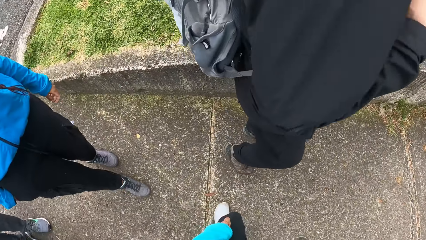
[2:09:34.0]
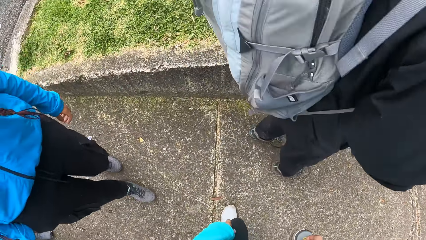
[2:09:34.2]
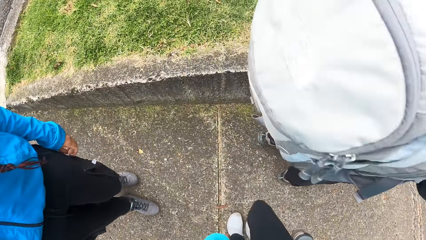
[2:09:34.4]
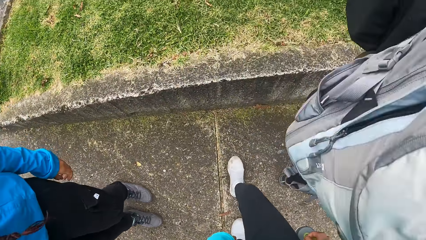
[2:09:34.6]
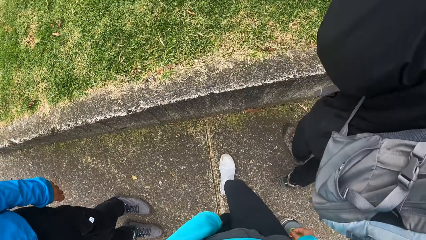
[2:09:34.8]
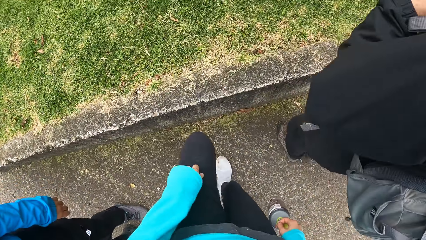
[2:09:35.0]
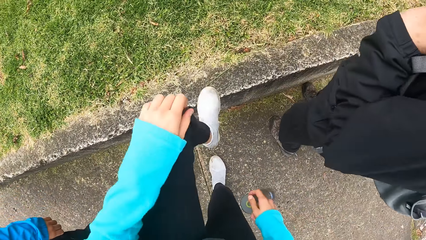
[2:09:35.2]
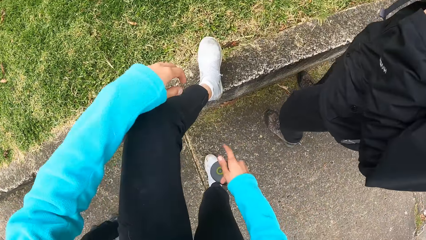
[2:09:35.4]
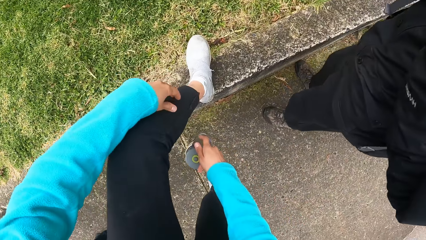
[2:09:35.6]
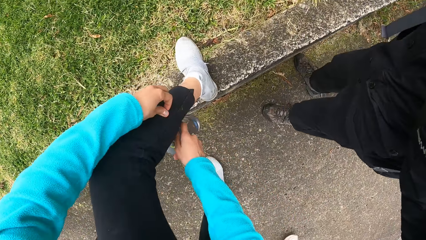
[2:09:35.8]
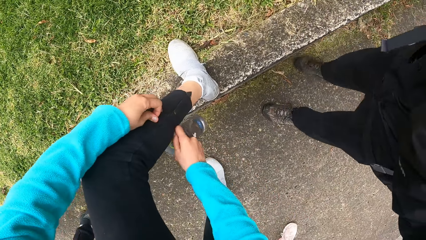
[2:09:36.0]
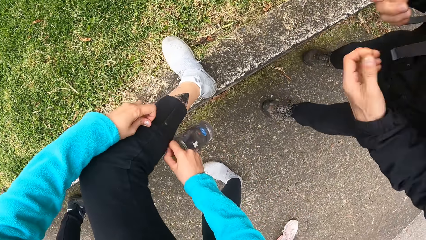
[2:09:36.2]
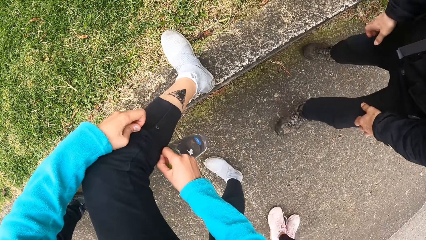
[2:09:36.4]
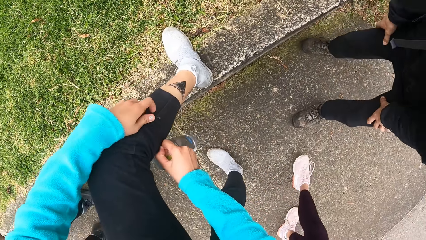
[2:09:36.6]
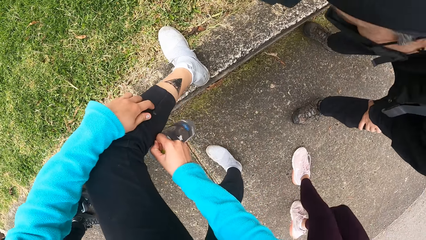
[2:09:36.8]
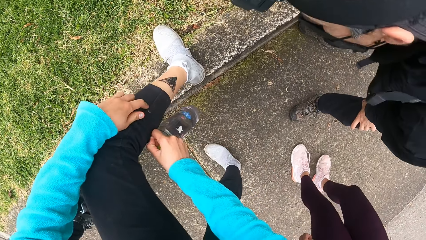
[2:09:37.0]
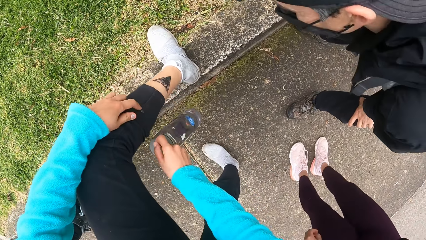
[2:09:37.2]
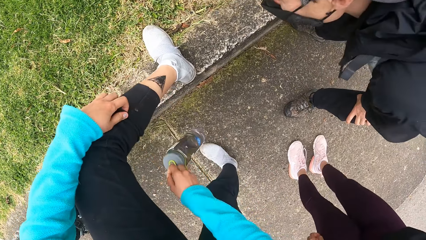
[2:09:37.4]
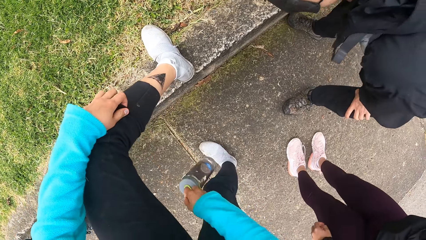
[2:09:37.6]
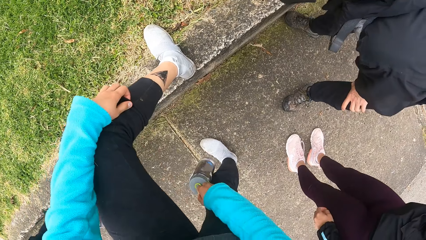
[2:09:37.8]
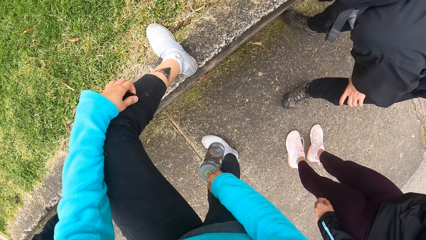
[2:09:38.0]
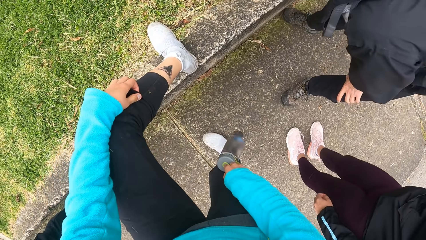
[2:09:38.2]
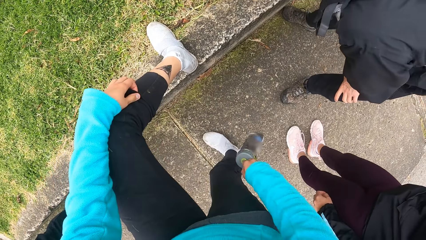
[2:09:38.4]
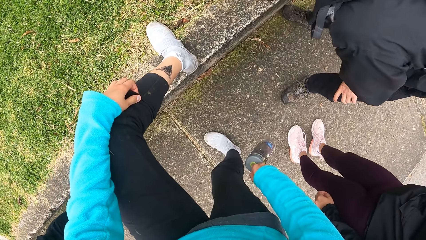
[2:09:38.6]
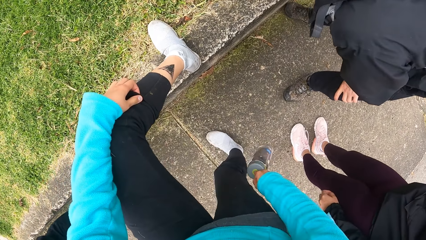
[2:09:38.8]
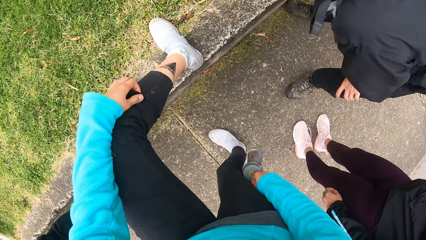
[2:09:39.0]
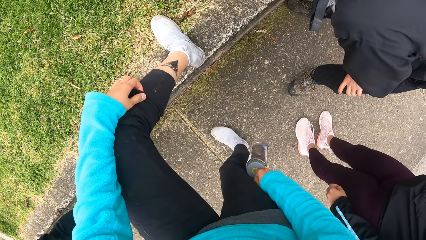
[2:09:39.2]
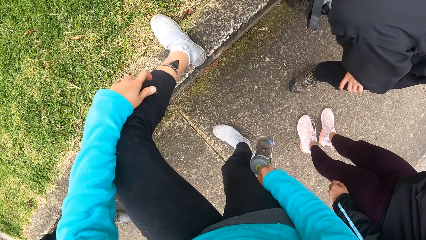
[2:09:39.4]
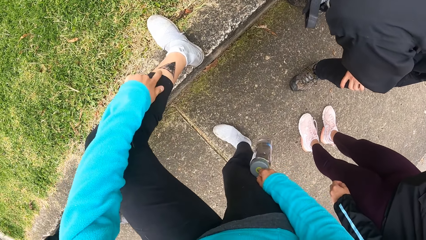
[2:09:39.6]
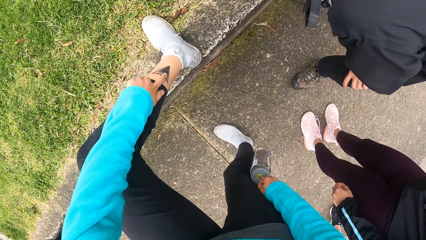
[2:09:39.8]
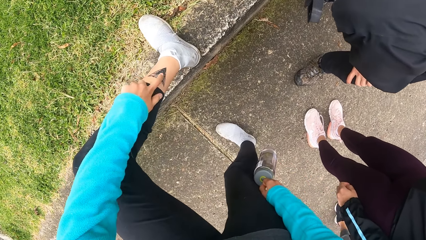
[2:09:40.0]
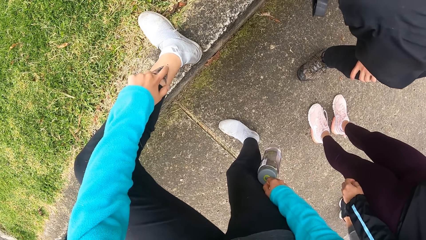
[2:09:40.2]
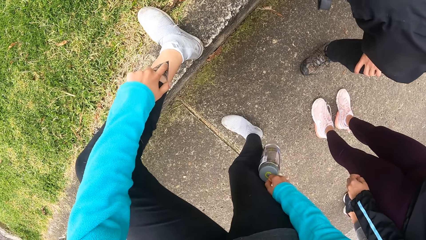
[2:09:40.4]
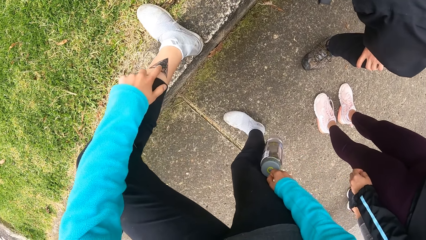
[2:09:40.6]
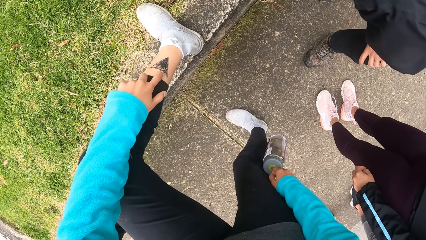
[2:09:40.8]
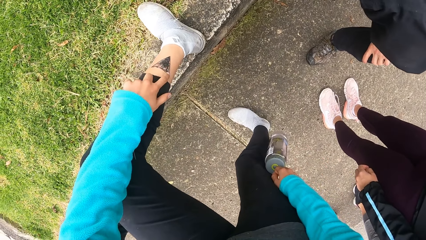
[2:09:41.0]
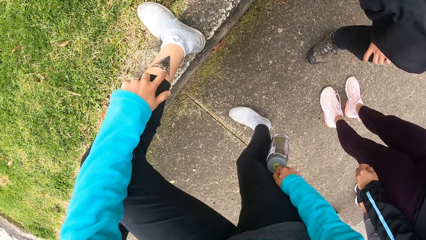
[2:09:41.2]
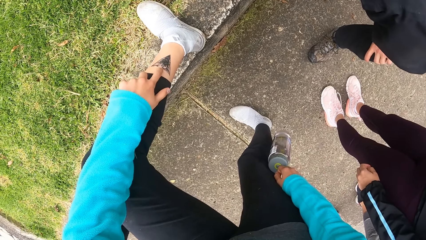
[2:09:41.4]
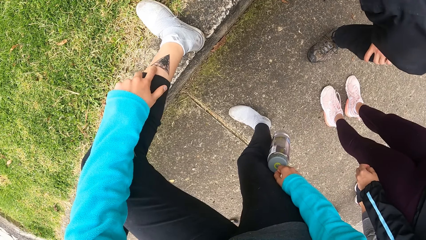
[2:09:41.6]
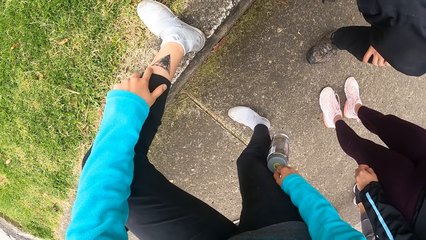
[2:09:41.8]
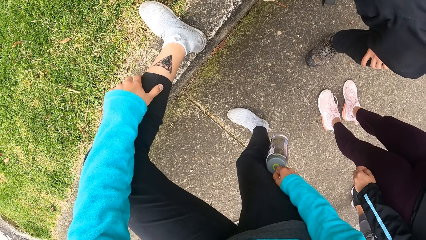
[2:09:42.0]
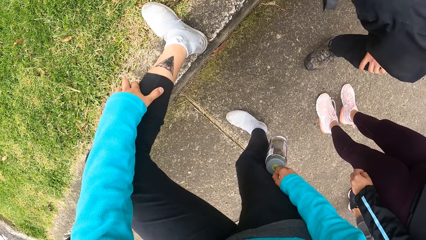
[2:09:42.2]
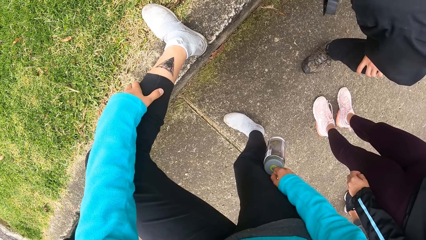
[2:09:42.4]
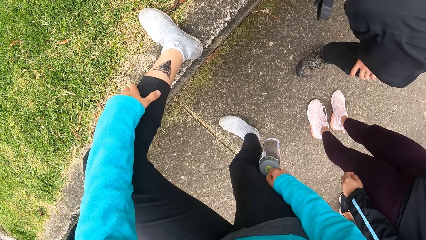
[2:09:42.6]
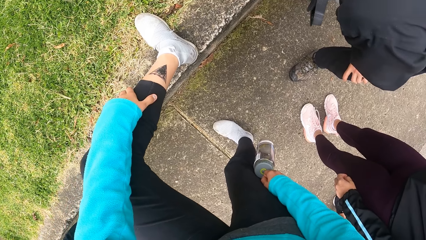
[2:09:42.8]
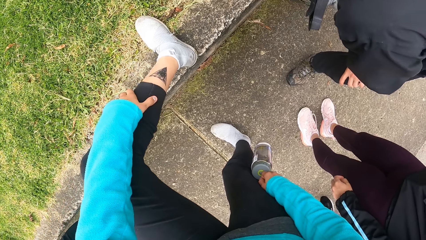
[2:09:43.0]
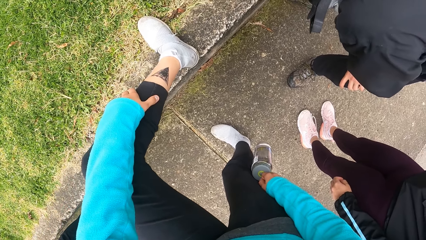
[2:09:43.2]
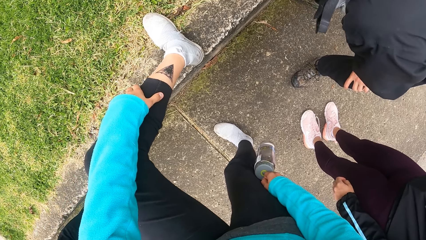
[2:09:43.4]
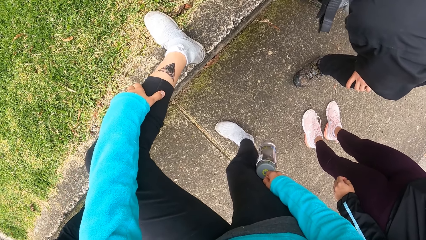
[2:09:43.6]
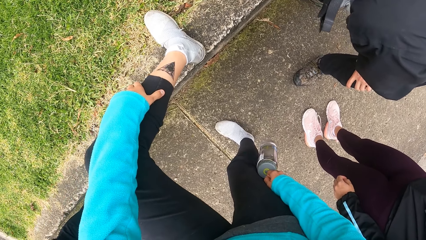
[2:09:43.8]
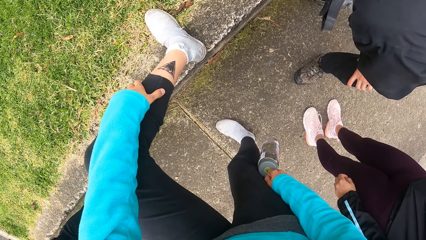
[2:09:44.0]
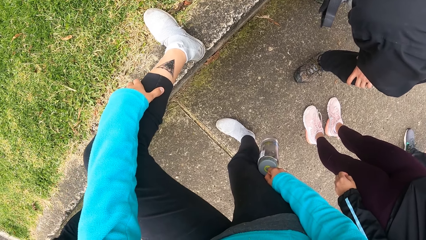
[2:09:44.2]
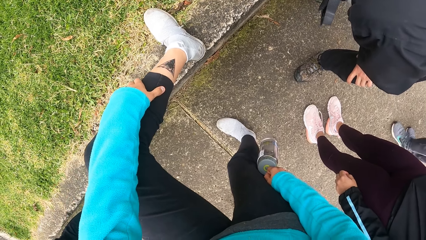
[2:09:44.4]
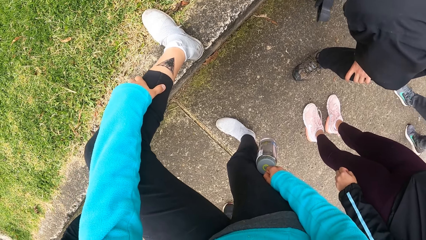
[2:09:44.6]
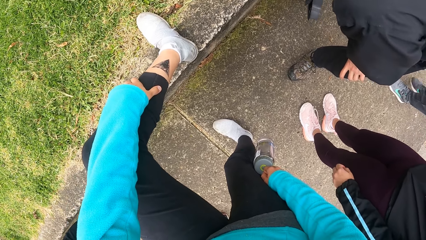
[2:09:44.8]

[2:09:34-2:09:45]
The camera wearer puts her left leg on a pavement. She touches a tattoo on her left leg with her left hand. She puts down the trouser with her left hand.

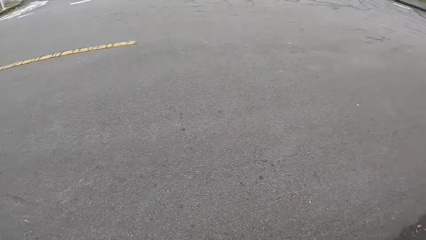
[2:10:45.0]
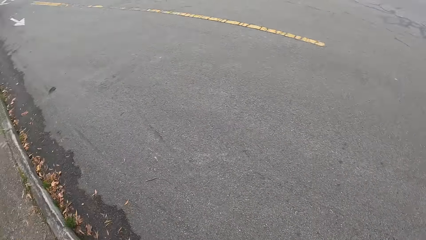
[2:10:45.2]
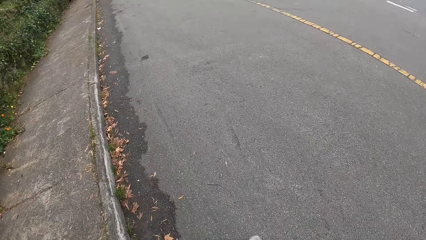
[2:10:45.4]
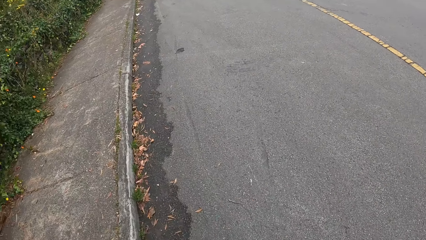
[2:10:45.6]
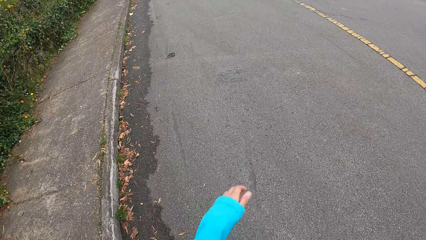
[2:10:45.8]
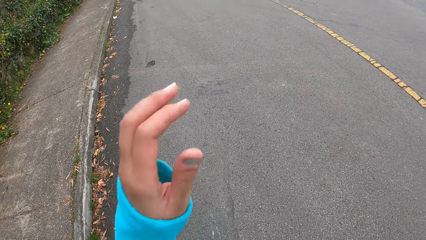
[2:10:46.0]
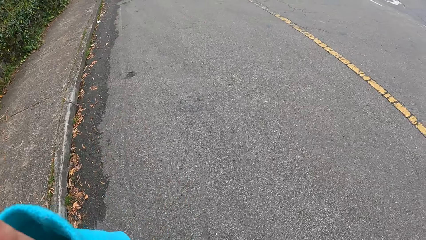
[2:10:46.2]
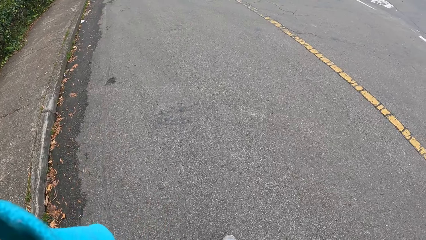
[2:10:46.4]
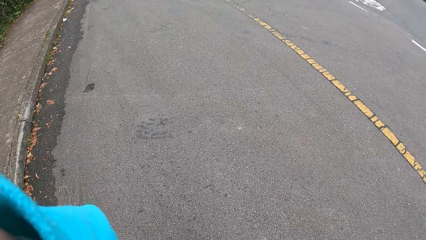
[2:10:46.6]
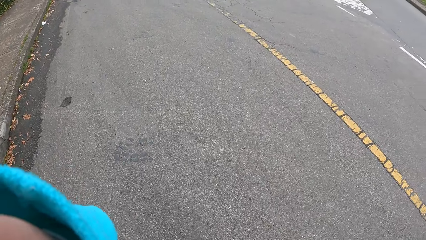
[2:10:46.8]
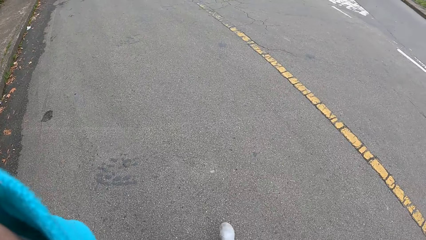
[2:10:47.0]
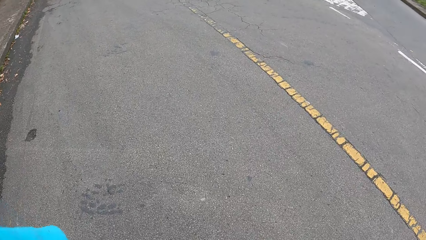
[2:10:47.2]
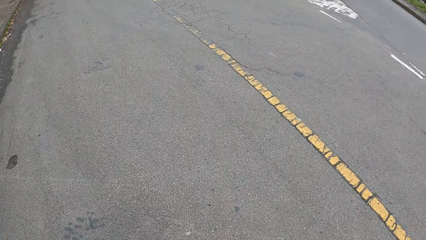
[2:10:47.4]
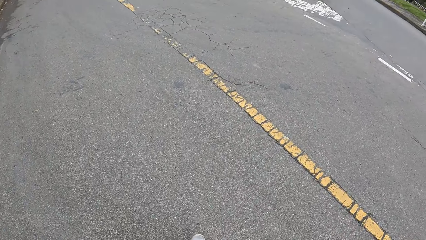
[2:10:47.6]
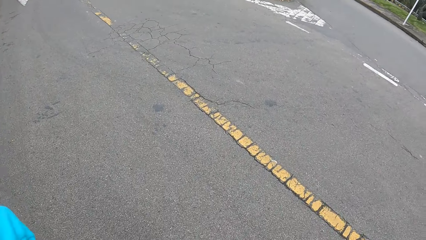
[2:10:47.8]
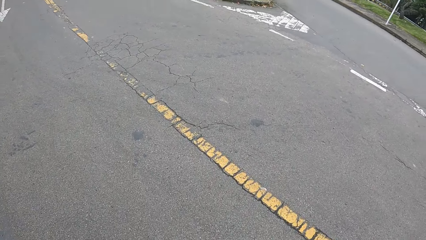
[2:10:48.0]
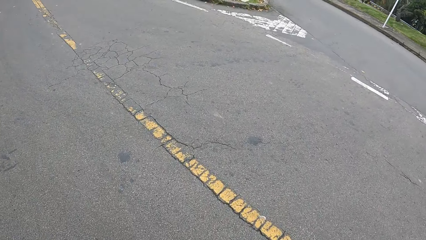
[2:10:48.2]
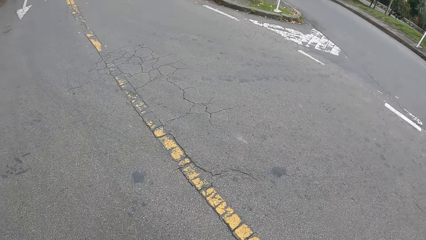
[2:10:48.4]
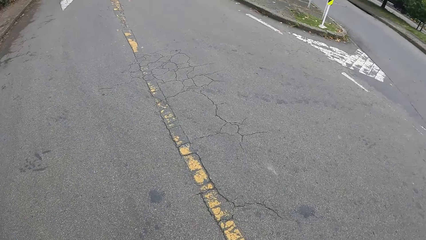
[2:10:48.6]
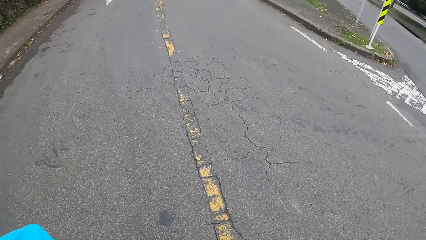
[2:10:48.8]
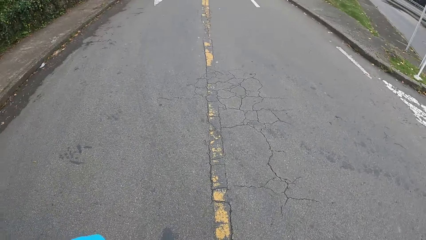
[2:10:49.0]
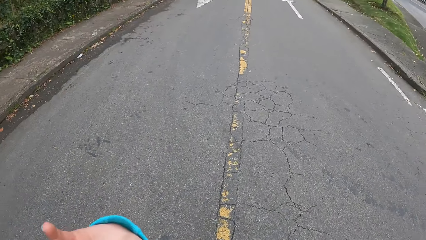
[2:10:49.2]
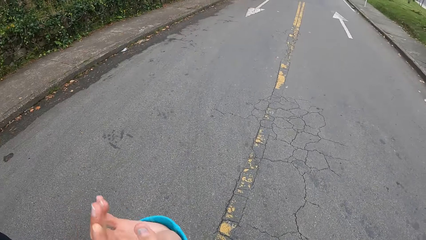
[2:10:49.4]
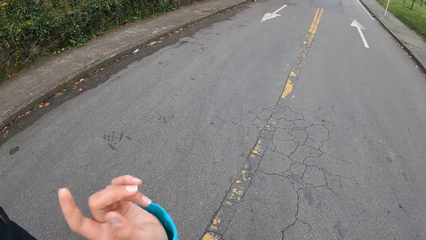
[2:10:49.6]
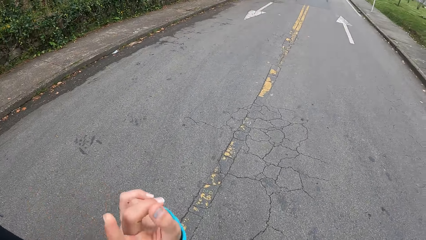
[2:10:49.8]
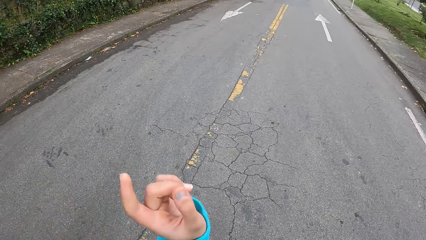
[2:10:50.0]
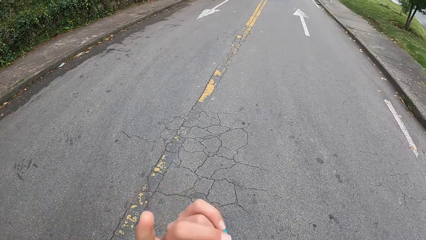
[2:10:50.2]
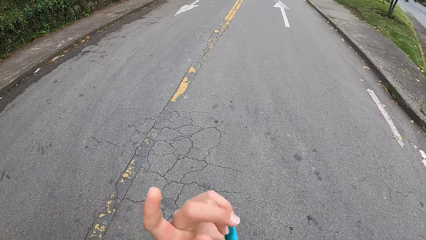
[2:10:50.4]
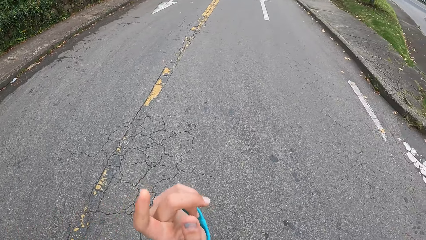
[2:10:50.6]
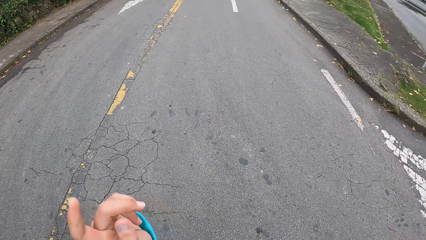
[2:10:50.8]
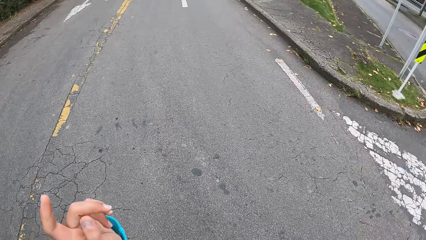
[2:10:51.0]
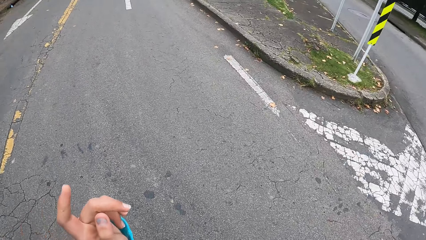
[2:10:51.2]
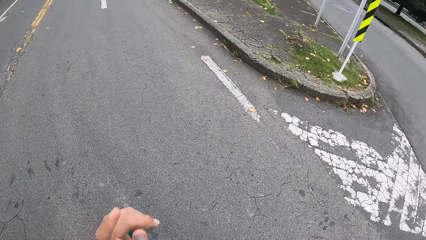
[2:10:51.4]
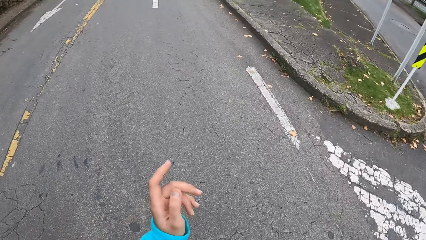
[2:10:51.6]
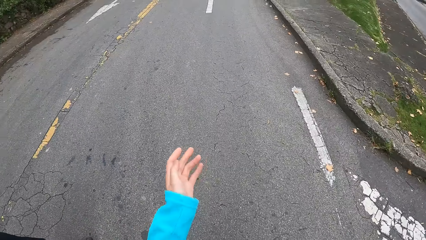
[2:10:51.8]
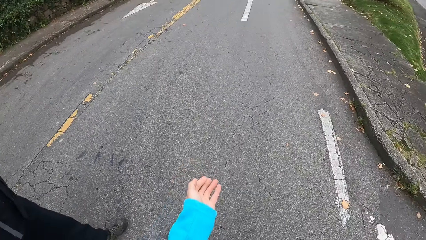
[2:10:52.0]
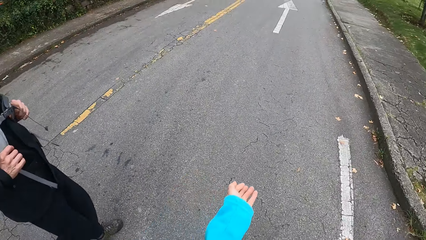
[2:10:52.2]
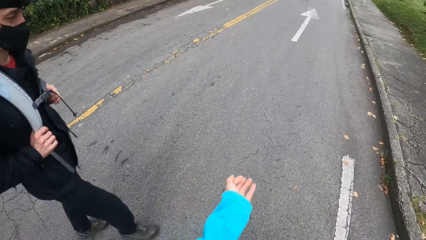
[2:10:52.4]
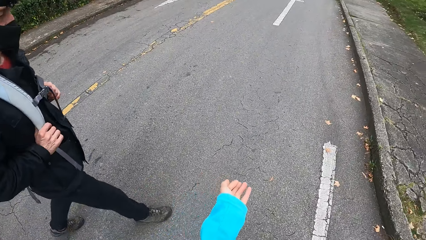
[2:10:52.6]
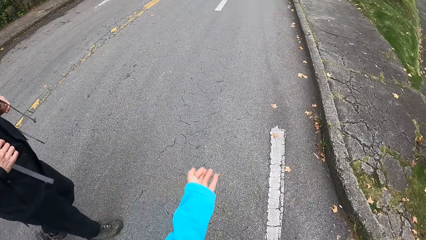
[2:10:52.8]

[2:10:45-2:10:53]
The camera wearer crosses the road with a man and a woman. They adjust the camera on the head. They talk to a man on the road.
